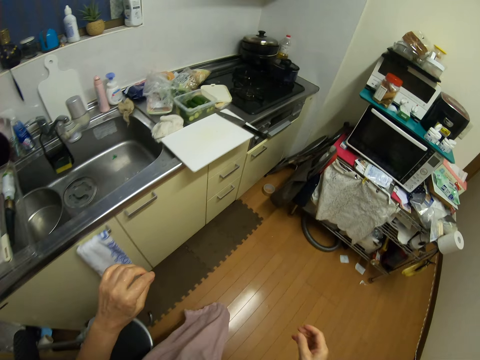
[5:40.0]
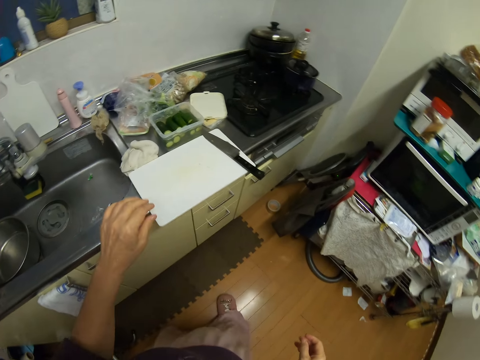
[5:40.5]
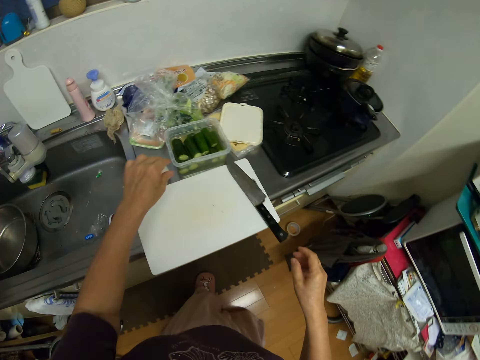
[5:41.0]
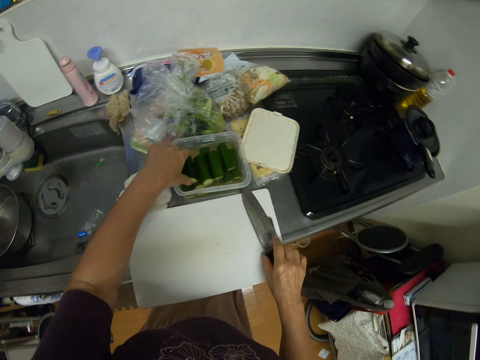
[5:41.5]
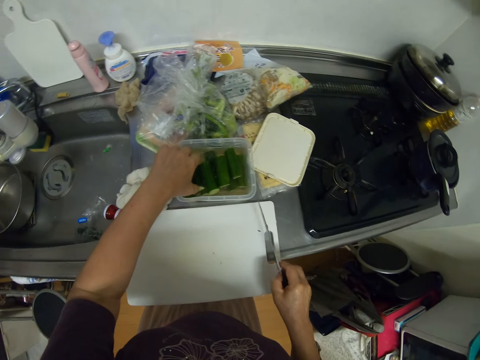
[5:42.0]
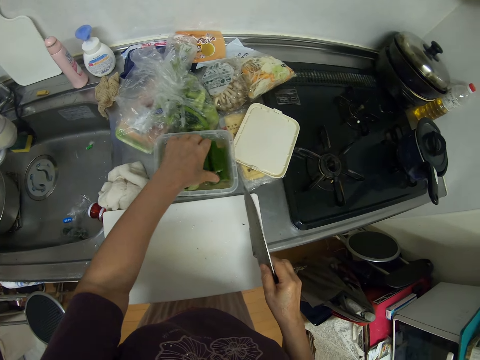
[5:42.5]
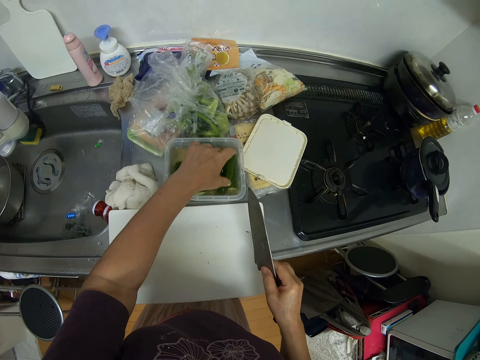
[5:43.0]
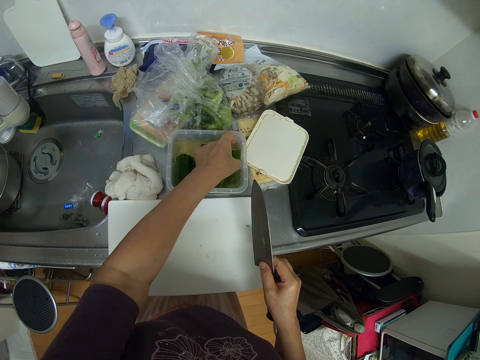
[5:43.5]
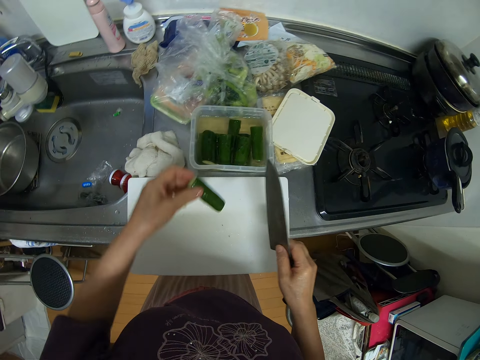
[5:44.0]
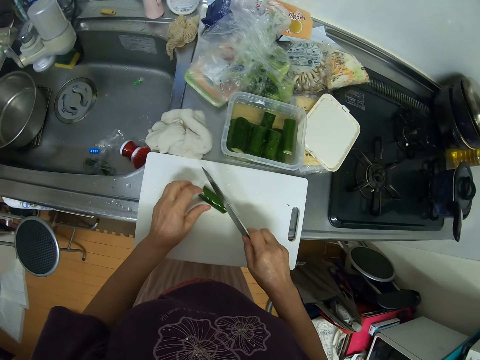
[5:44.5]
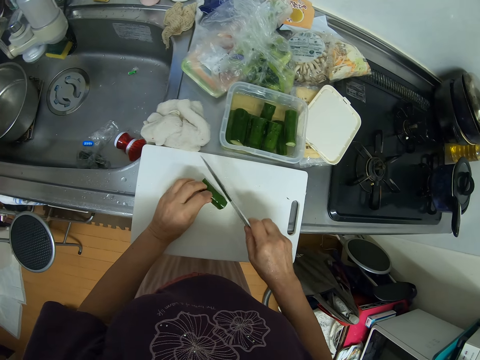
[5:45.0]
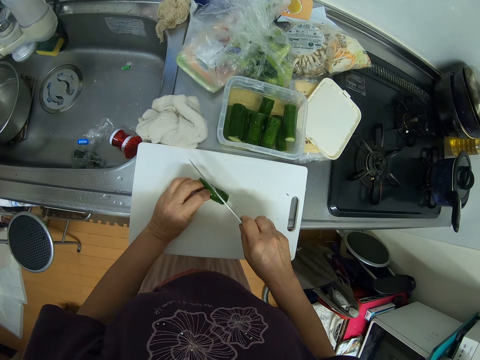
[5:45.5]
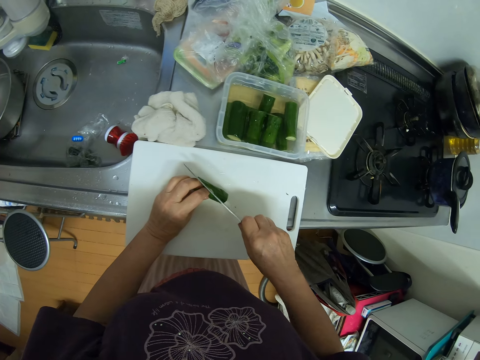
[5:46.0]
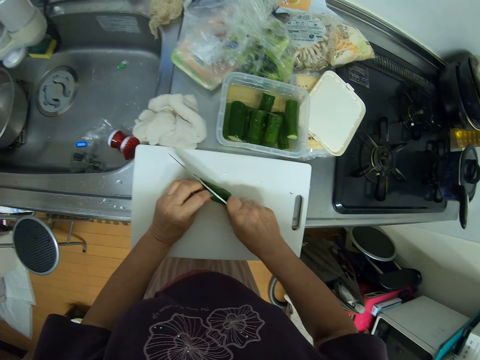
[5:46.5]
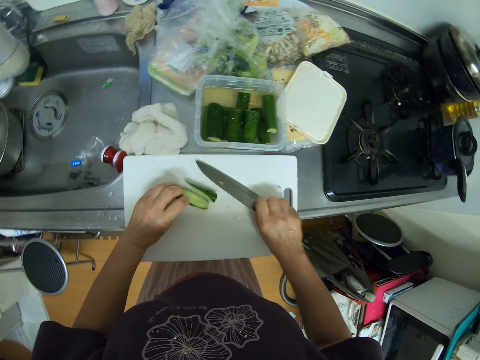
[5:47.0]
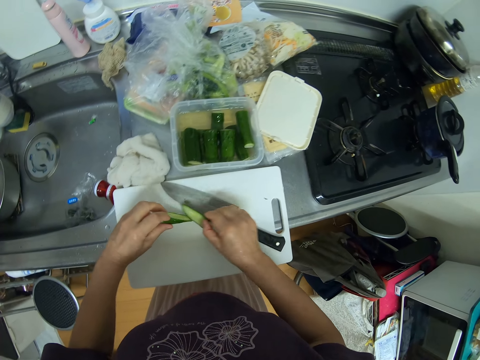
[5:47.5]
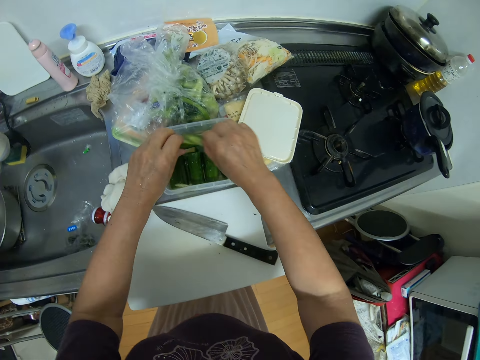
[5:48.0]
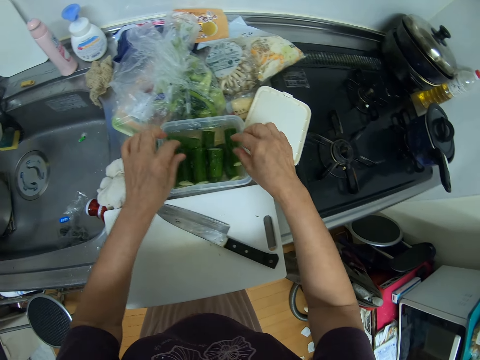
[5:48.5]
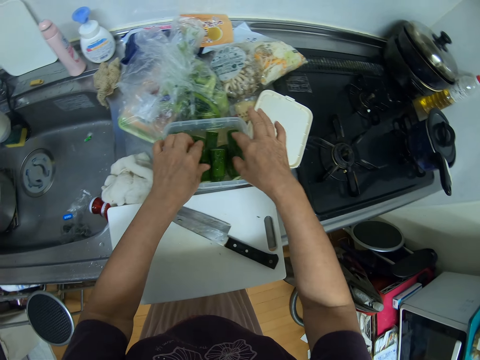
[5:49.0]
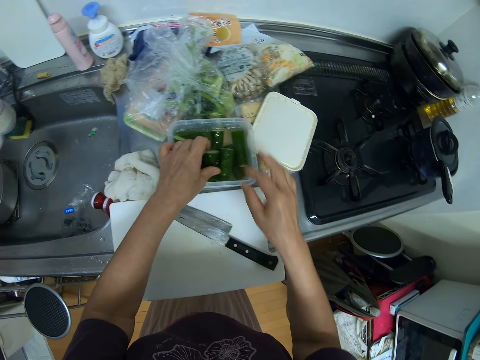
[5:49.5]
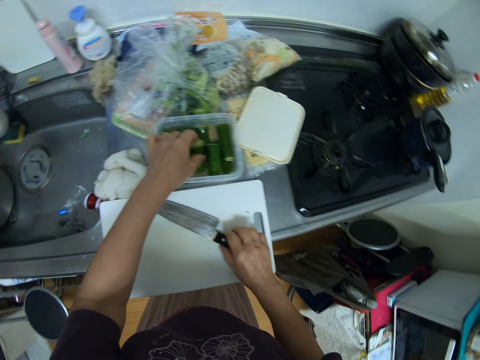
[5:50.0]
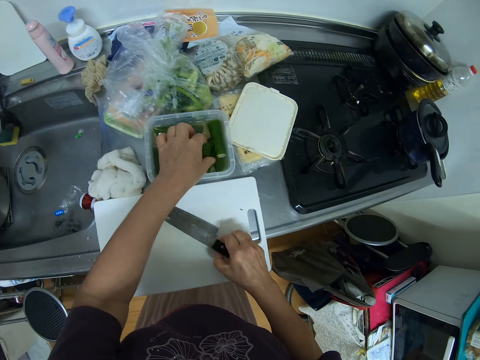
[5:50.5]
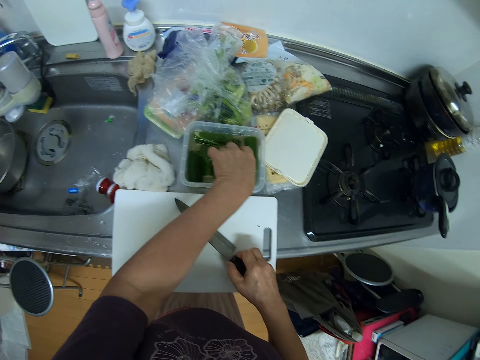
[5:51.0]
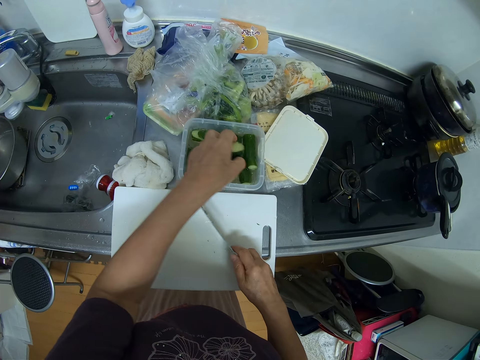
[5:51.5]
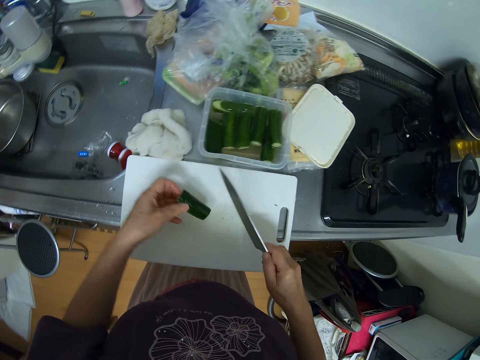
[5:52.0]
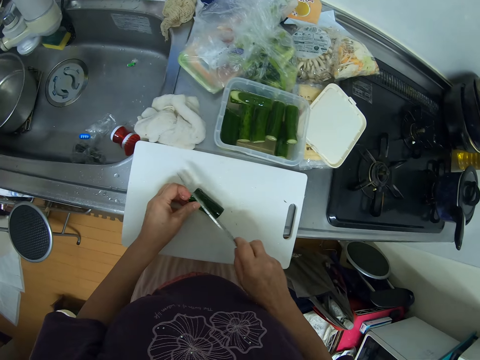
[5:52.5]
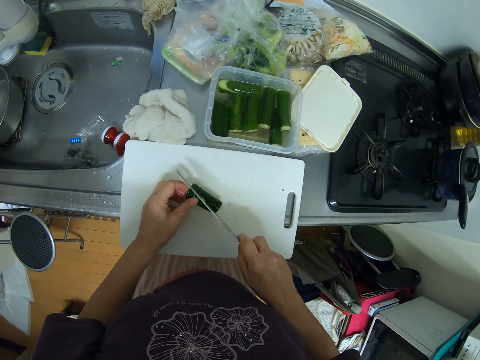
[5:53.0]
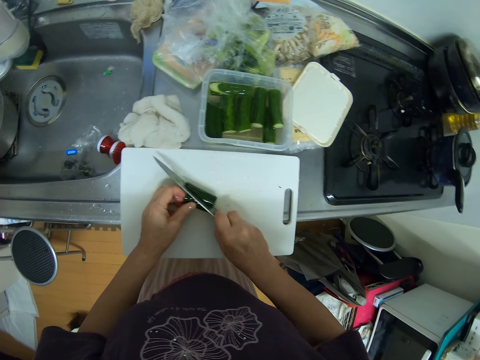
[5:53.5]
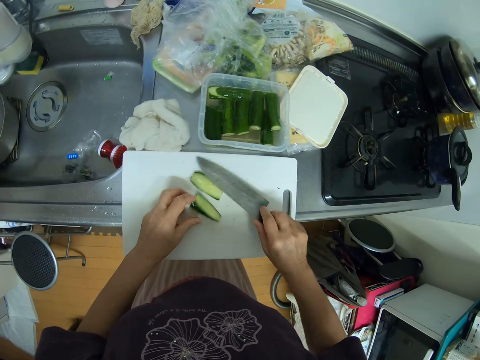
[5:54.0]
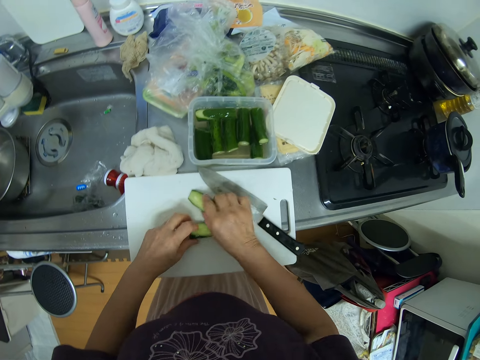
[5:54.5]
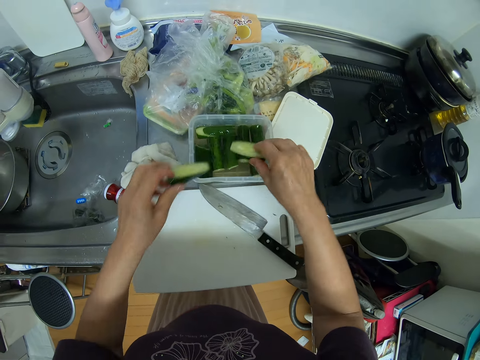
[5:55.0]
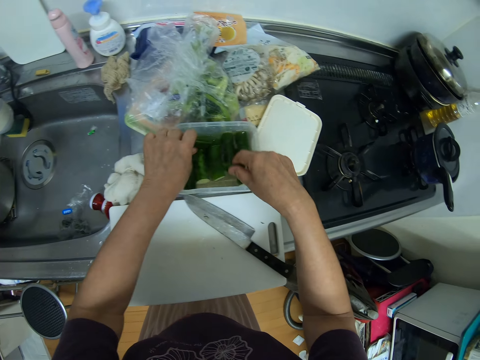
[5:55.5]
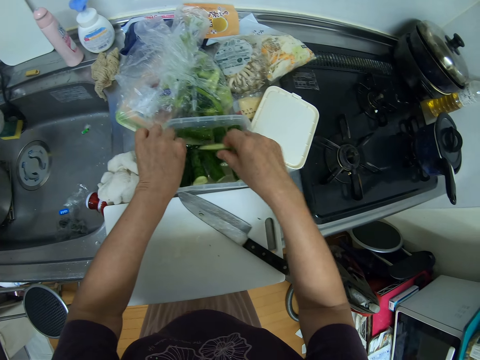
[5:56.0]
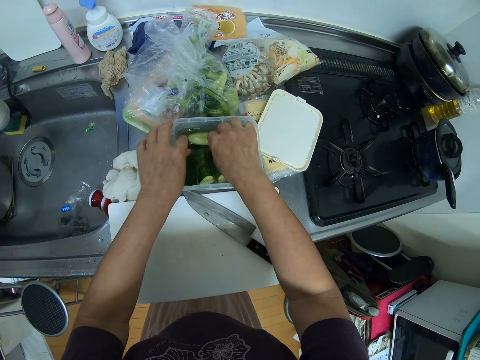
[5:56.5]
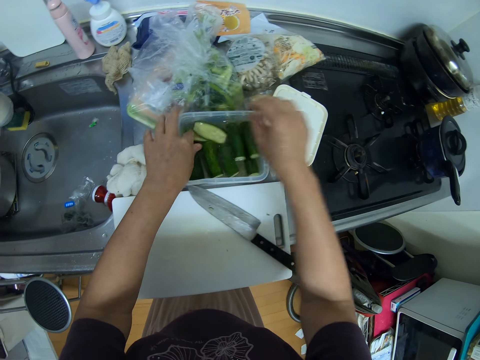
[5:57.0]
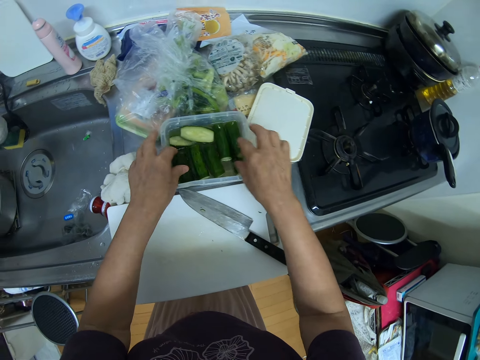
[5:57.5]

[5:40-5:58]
The camera wearer picks out a zucchini from the plastic container. They pick the knife from the chopping board. They put the zucchini on the chopping board. They slice the piece into two on the chopping board with the knife. They drop the knife on the chopping board. They pick the zucchinis from the chopping board. They put the zucchinis in the plastic container or dish. They turn the other pieces in the dish. They pick out a zucchini from the plastic container. They pick the knife from the chopping board. They put the zucchini on the chopping board. They cut the zucchini into two on the board. They drop the knife on the chopping board. They pick the zucchinis from the chopping board. They put the zucchinis in the plastic container.

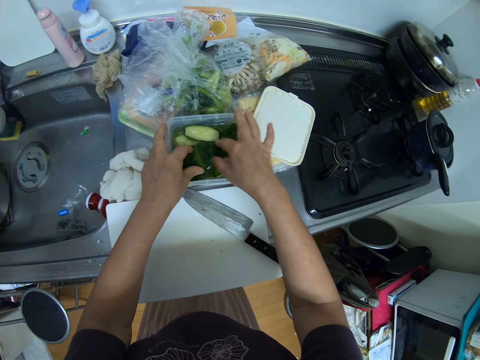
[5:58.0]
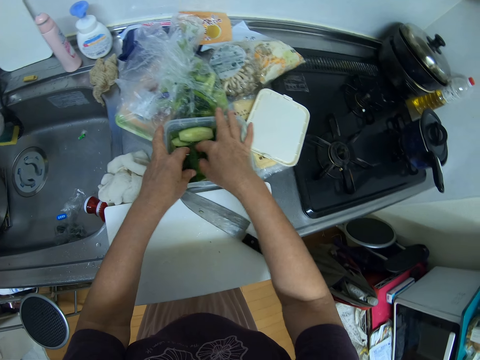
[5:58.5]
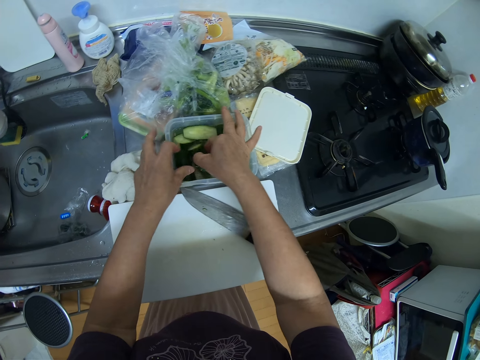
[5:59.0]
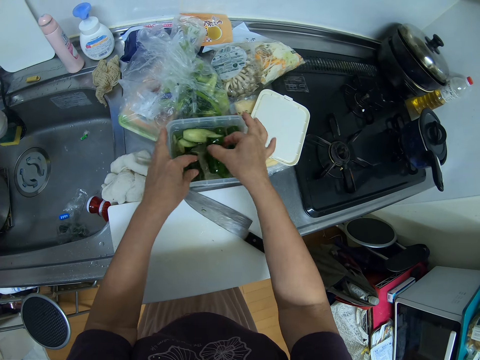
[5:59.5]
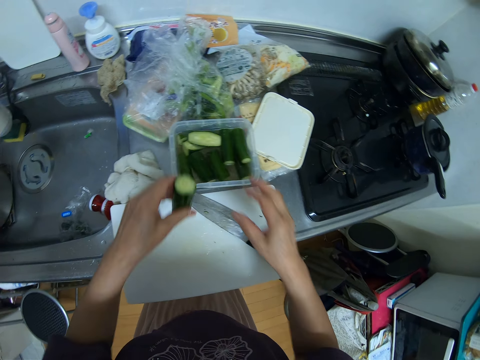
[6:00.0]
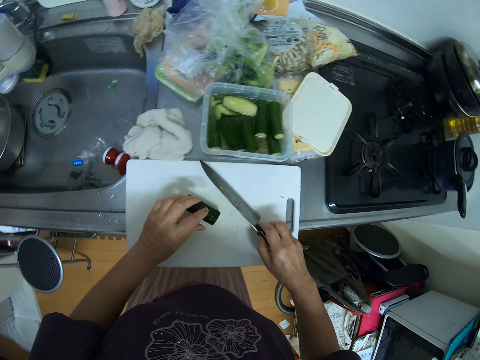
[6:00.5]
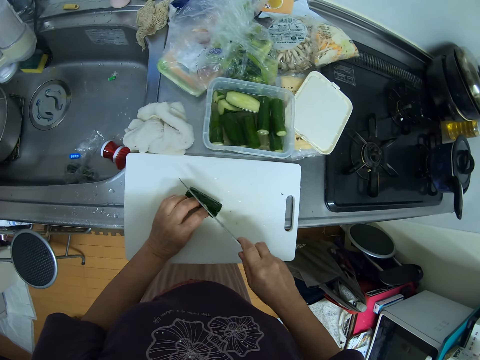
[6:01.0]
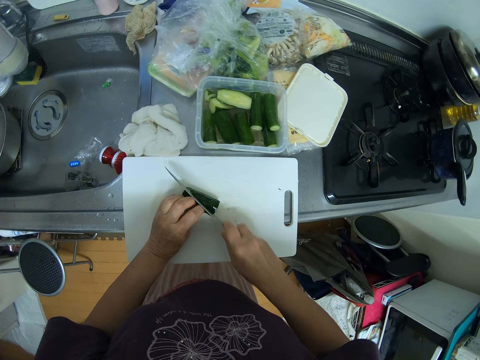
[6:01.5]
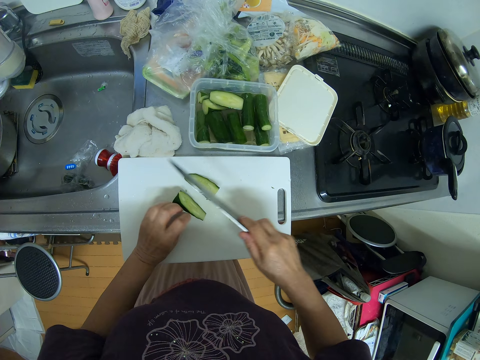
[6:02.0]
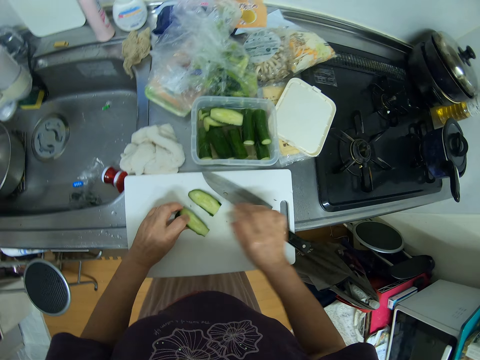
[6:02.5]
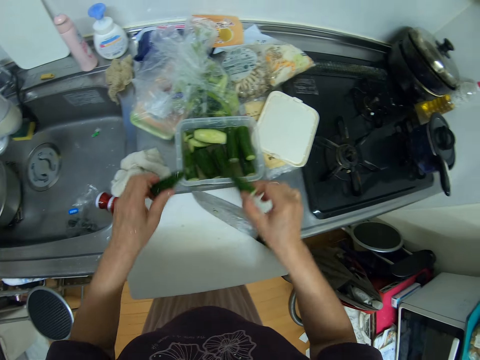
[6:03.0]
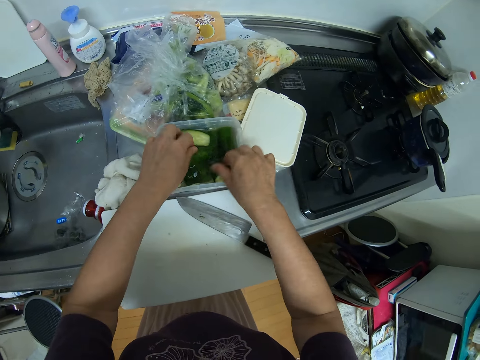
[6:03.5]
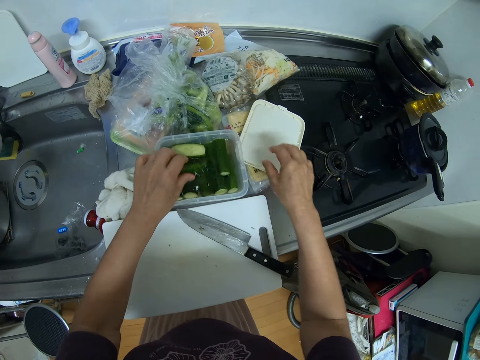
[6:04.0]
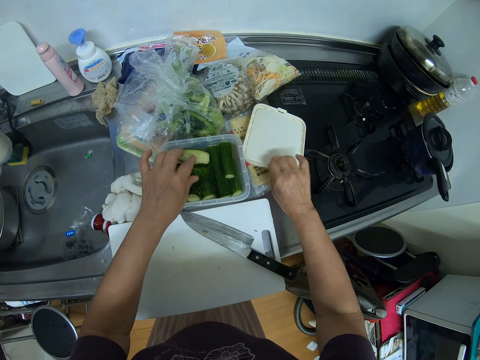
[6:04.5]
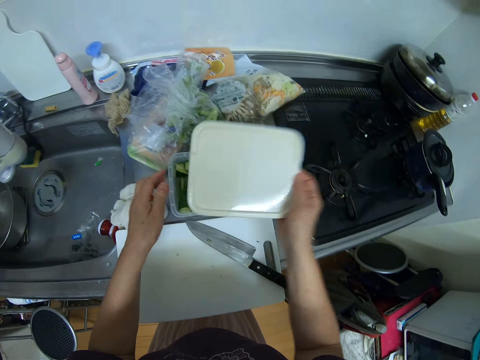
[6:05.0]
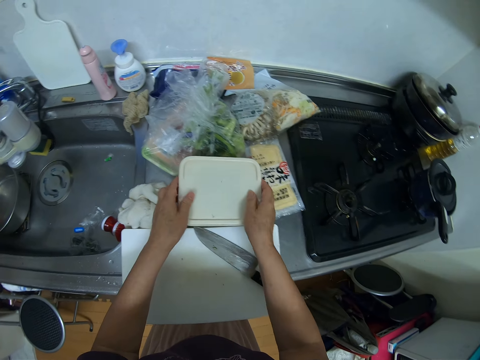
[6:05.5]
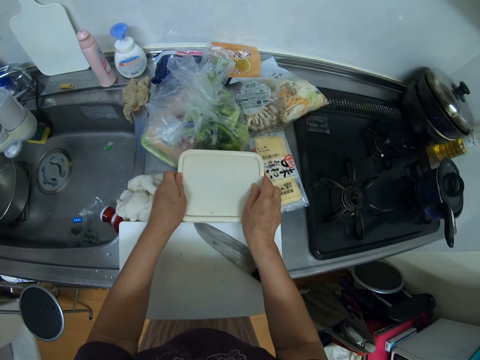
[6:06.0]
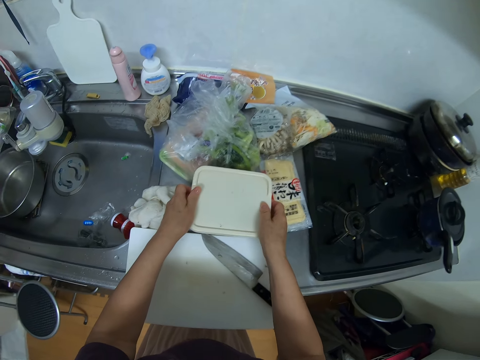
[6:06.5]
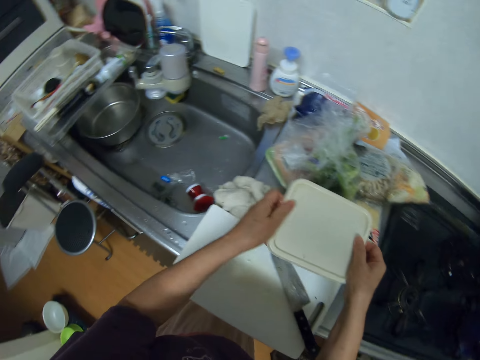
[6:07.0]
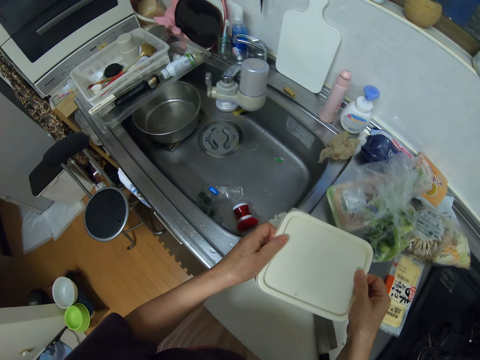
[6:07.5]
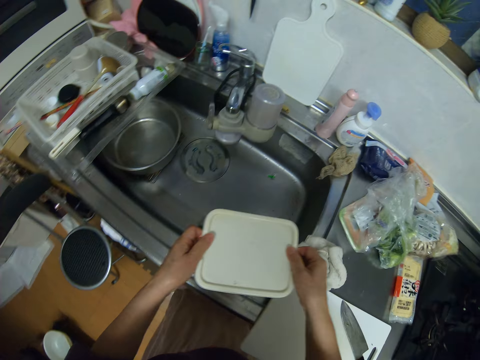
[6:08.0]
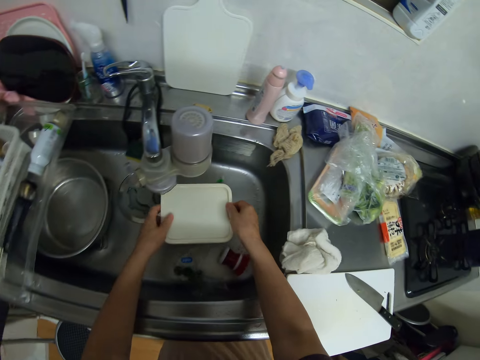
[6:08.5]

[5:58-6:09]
The camera wearer picks out a zucchini from the plastic container. They put the zucchini on the chopping board. They pick the knife from the chopping board. They cut the zucchini into two on the board. They drop the knife on the chopping board. They pick the zucchinis from the chopping board. They put the zucchinis in the plastic container. They pick the cover of the plastic container. They cover the plastic container. They carry the plastic container from the cabinet.
